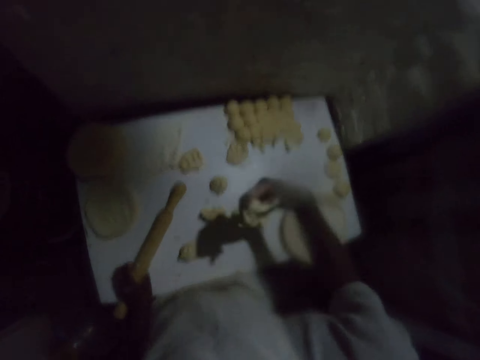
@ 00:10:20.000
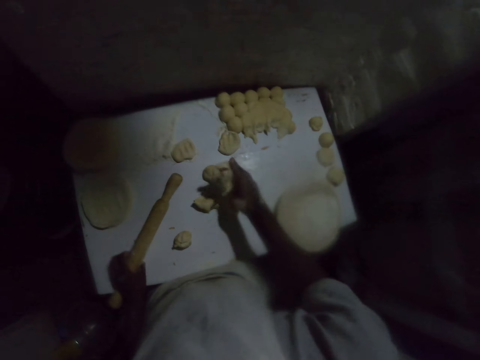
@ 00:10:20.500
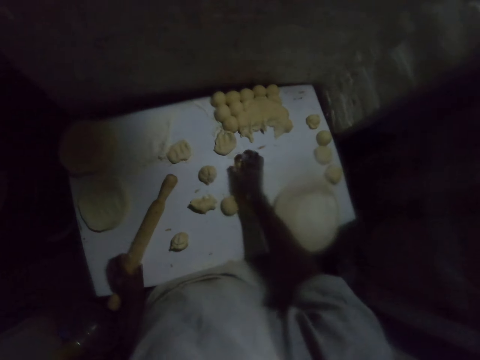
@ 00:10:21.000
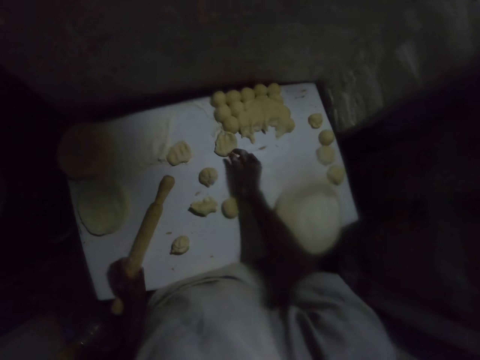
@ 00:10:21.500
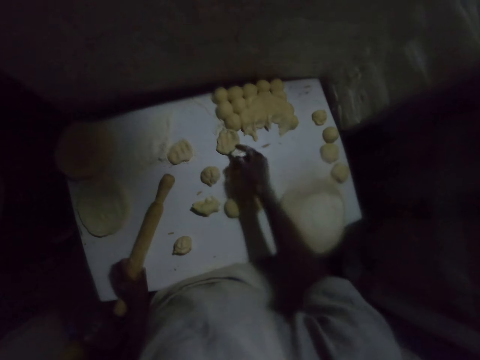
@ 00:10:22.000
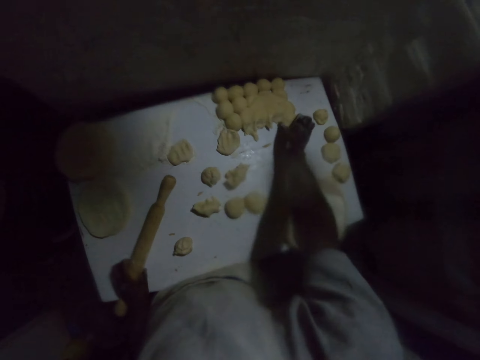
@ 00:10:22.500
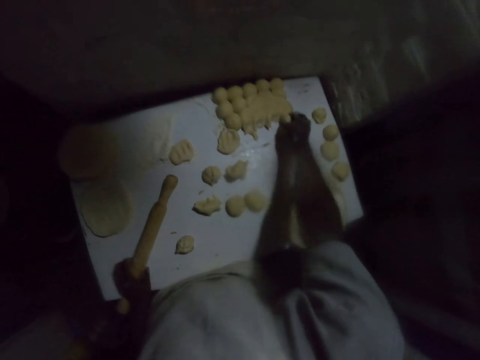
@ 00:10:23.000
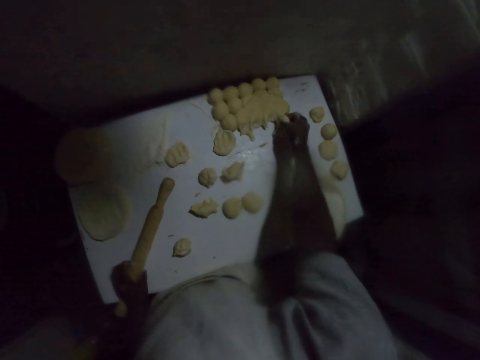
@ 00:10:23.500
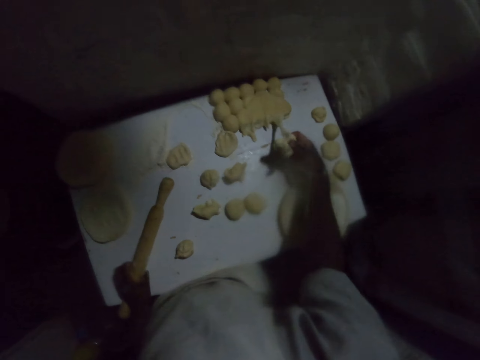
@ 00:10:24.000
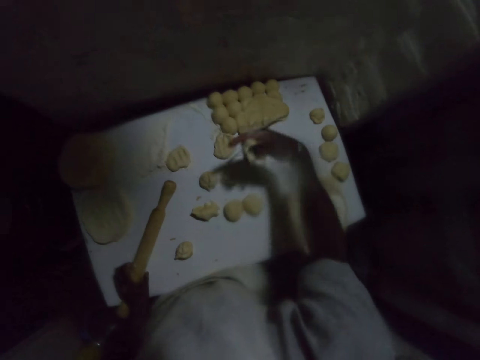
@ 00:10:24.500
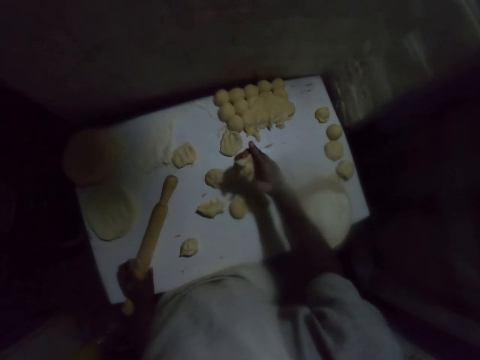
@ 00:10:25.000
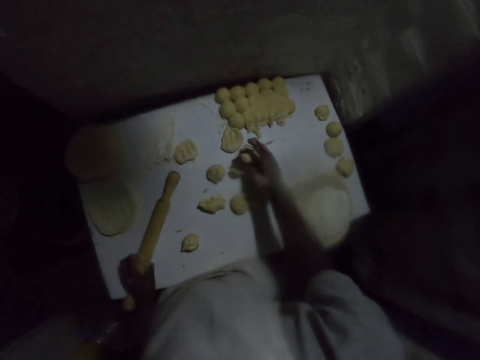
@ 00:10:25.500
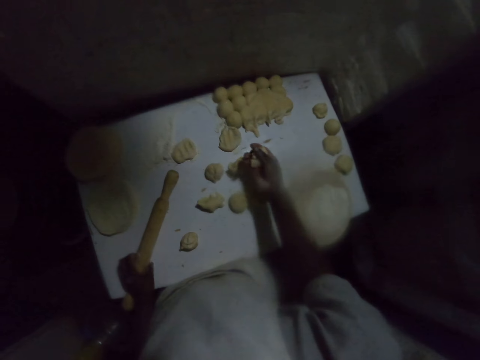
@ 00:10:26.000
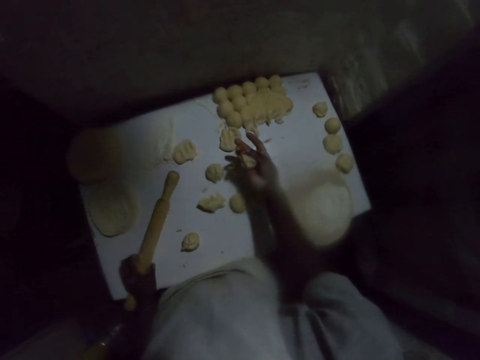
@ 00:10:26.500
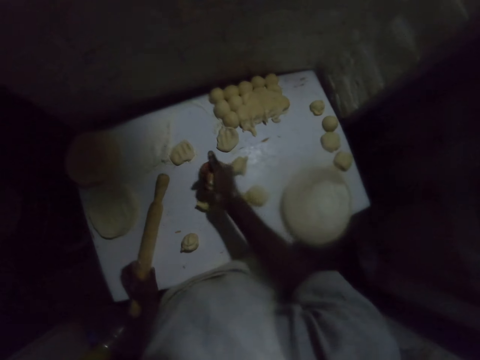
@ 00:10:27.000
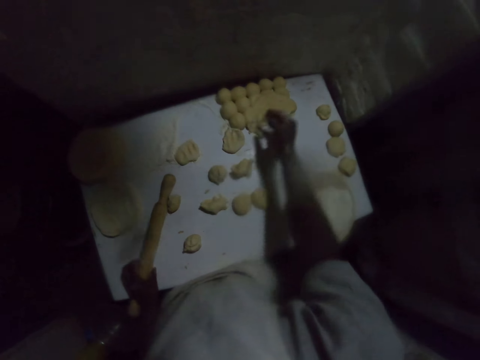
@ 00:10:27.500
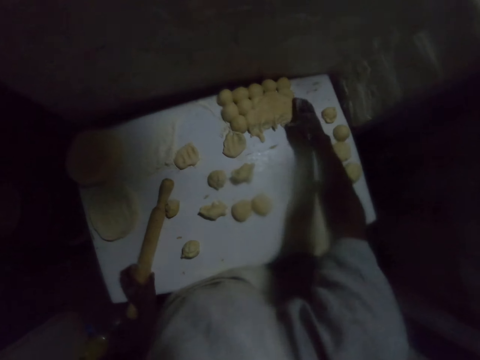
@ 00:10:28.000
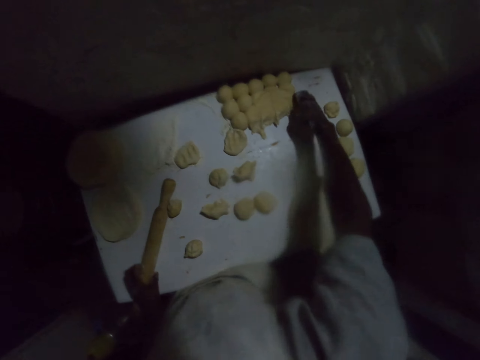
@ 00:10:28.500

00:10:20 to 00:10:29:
The camera wearer squeezes the dough with his hand. He picks a dough from the table. He shapes the dough with his hand. He places the dough on the table. He picks a dough from the table. He squeezes the dough with his hand. He shapes the dough with his hand. He places the dough on the table. He picks a dough from the table.

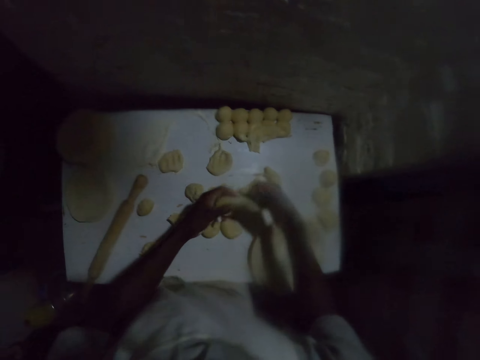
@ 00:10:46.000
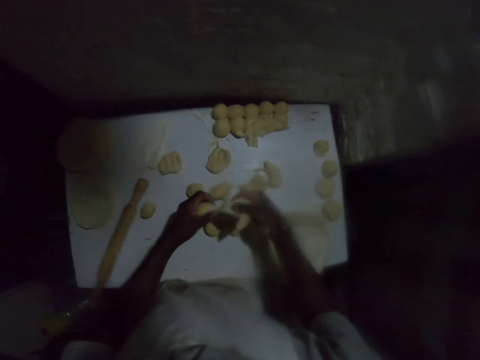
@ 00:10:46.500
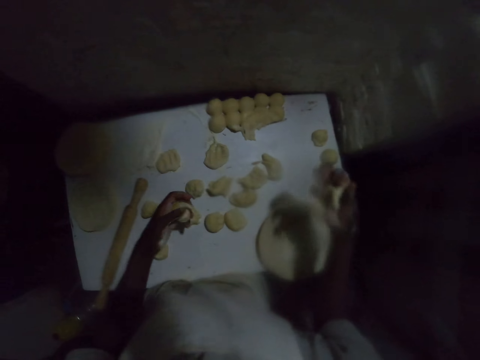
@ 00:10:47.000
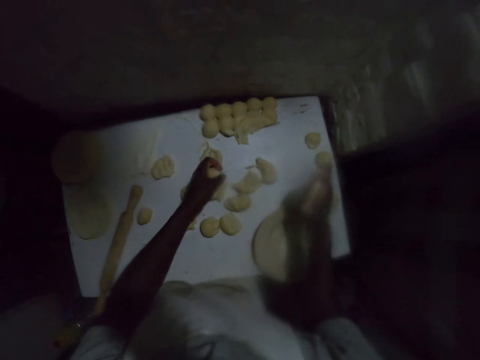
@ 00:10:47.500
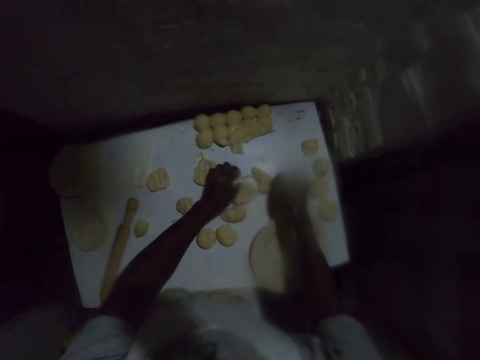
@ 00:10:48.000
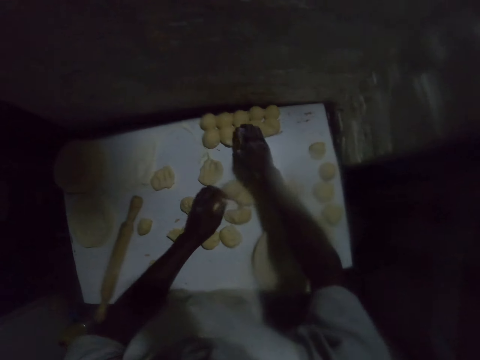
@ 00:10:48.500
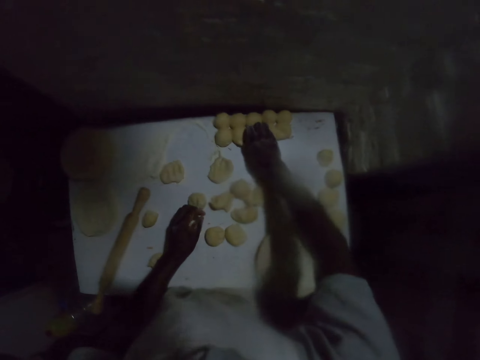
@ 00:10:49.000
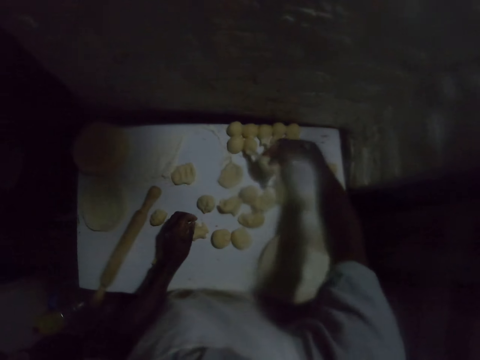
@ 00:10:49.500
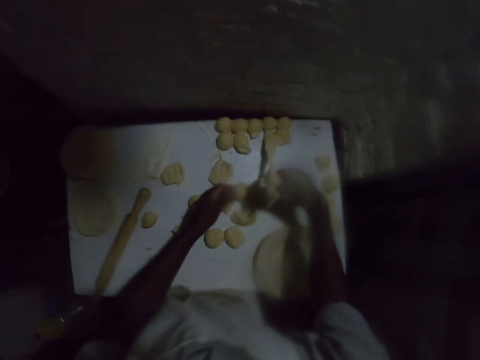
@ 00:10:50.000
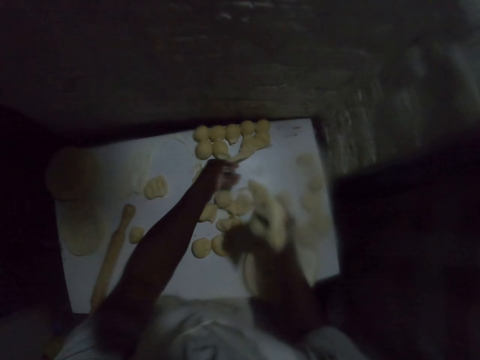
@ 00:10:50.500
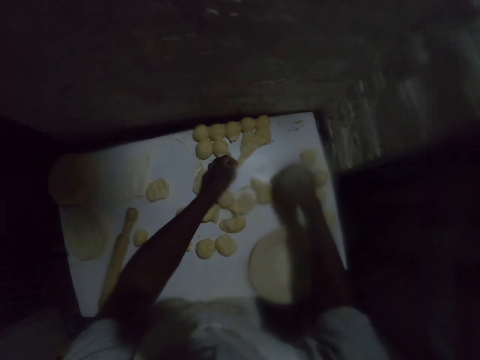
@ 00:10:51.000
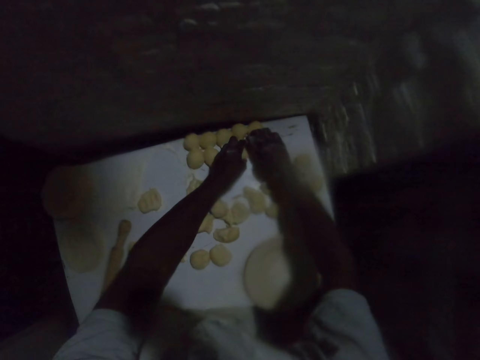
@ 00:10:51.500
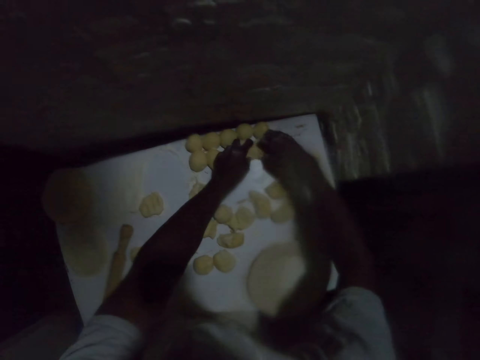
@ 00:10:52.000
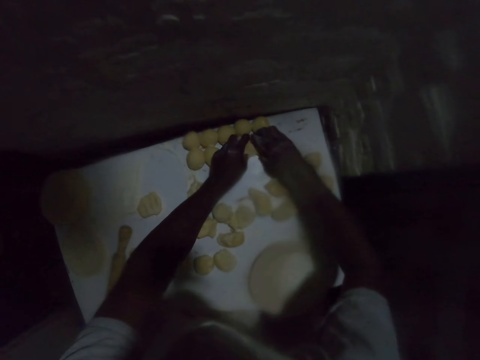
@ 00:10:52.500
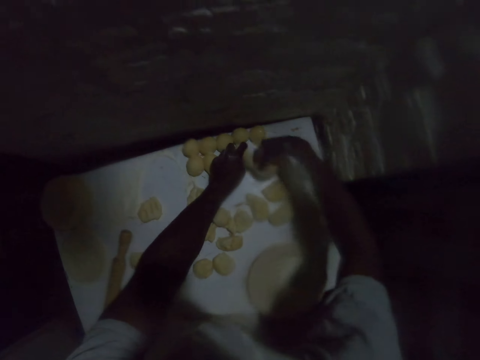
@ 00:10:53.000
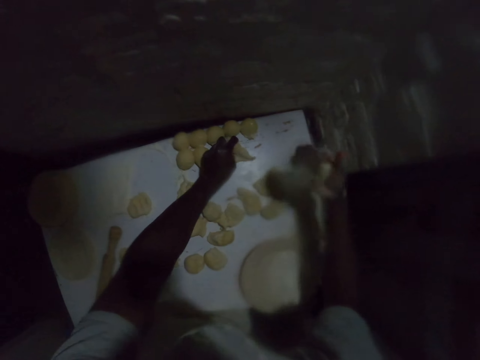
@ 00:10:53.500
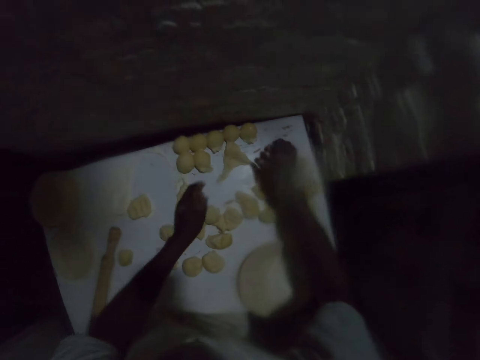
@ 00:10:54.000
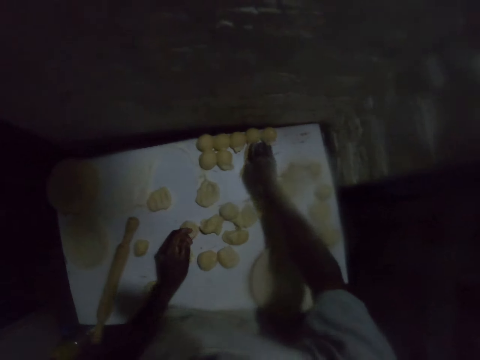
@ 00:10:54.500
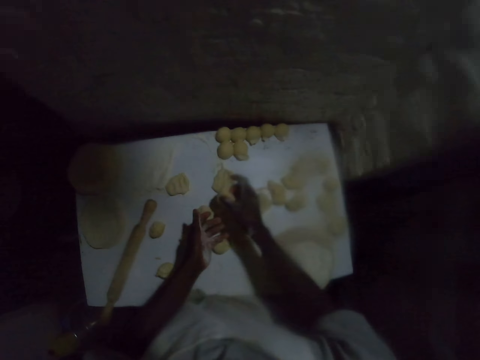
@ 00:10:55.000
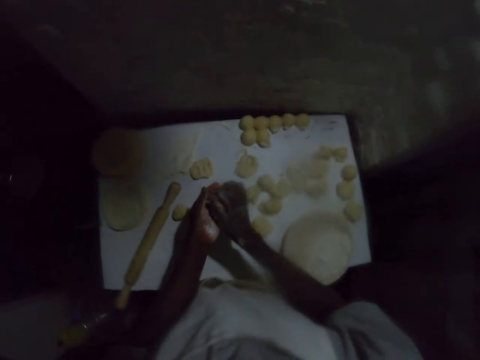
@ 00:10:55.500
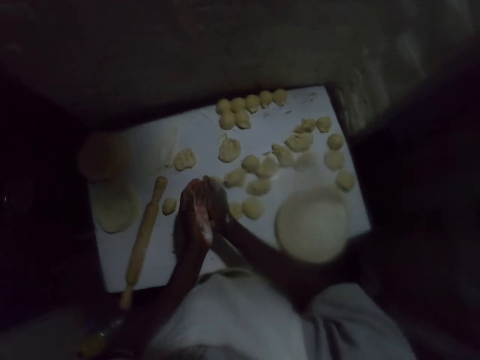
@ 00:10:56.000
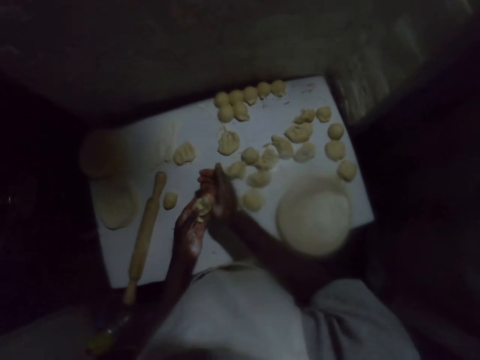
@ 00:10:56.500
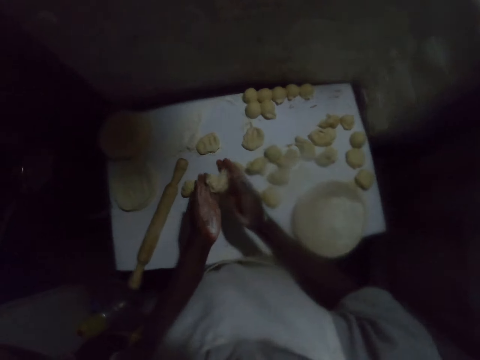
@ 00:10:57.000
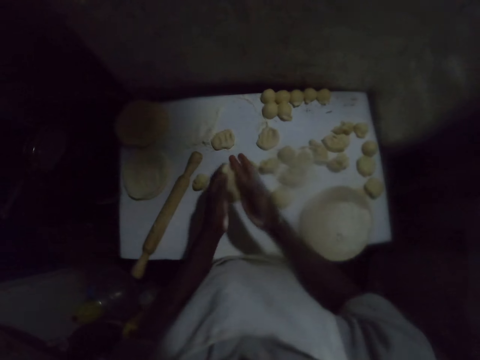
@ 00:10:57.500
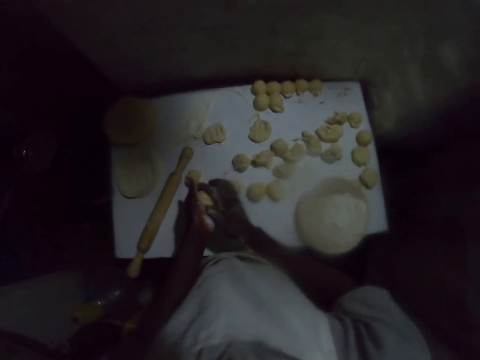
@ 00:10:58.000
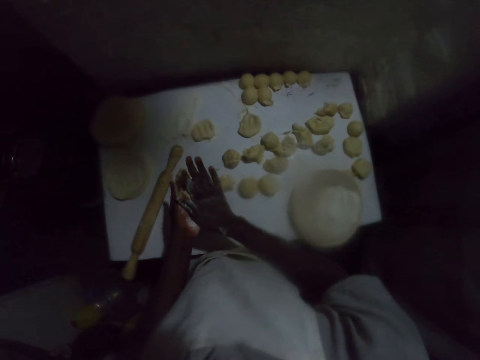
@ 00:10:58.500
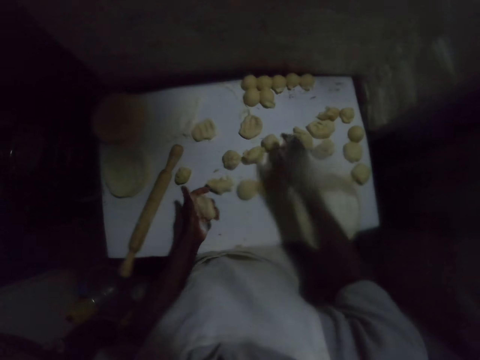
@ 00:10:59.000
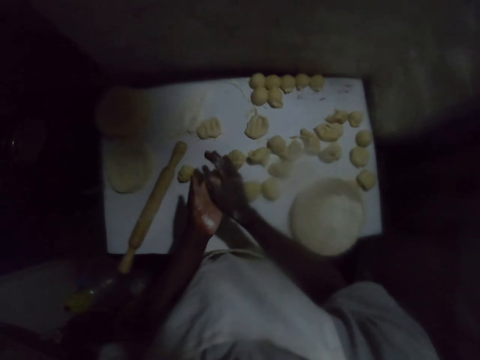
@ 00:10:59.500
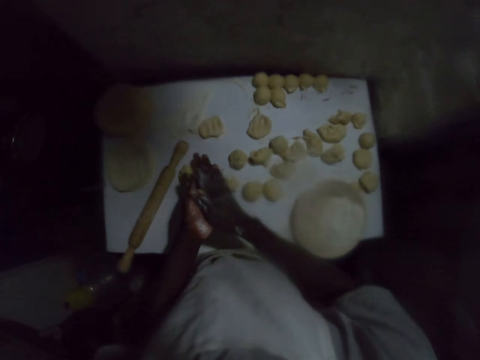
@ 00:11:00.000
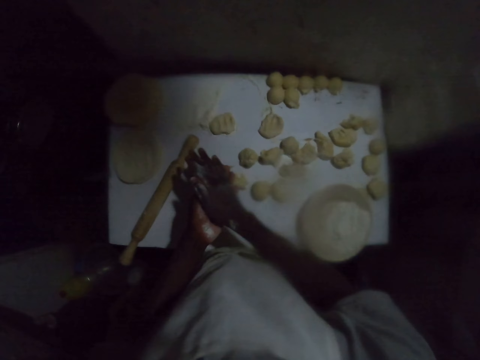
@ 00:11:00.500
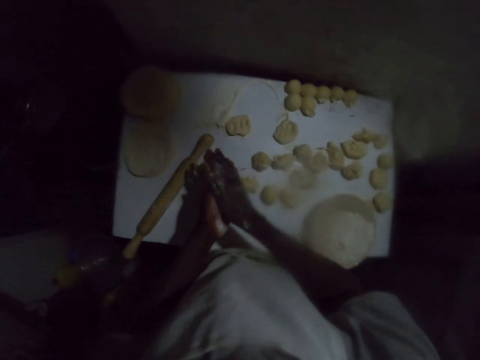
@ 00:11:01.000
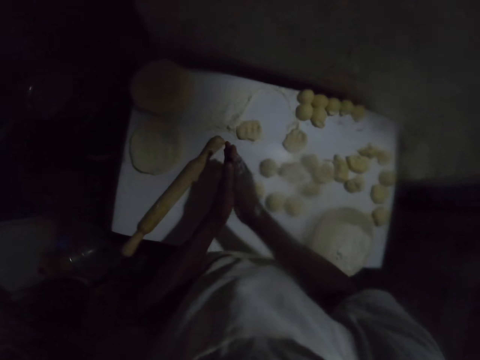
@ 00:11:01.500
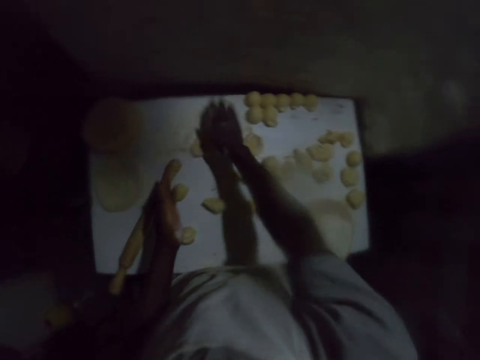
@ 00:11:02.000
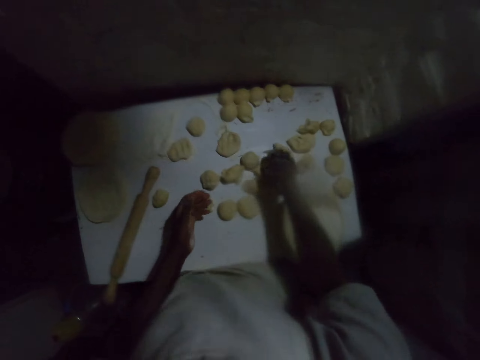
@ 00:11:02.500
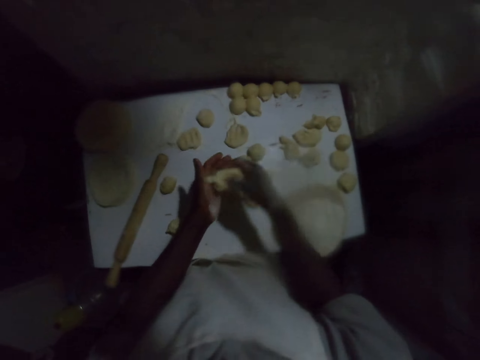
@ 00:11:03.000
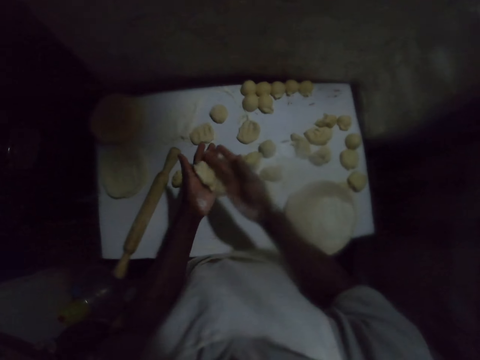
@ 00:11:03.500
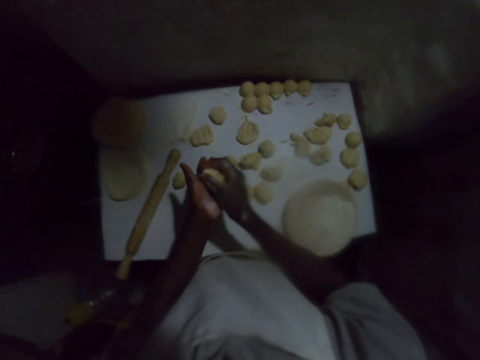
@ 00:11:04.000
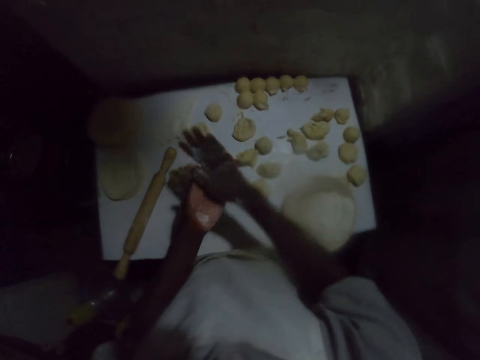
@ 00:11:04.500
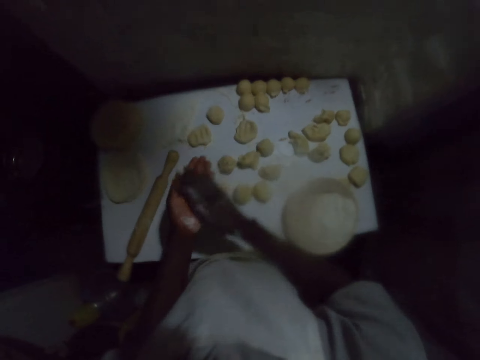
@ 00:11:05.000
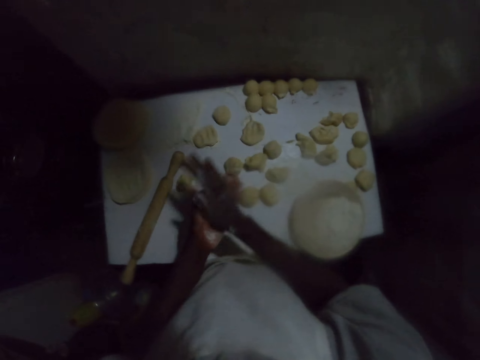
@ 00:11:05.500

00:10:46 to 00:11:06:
The camera wearer holds the dough. He separates the dough. He shapes the dough with his hand. He squeezes the dough with his hand. He places the dough on the table. He picks a dough from the table. He holds the dough. He places the dough on the table. He holds the dough. He picks a dough from the table. He places the dough on the table. He picks a dough from the table. He shapes the dough in his hand. He squeezes the dough with his hand. He rolls the dough with his hands. He places the dough on the table. He picks a dough from the table. He shapes the dough in his hand. He squeezes the dough with his hand. He rolls the dough with his hands.
